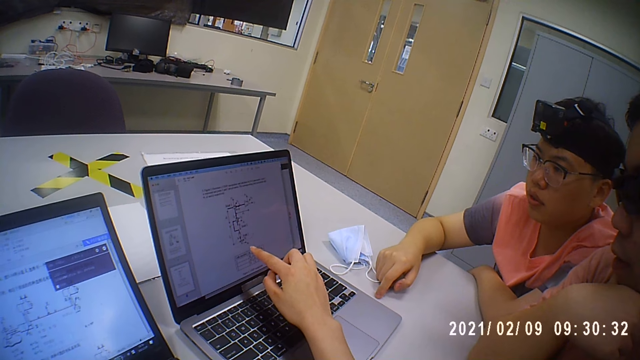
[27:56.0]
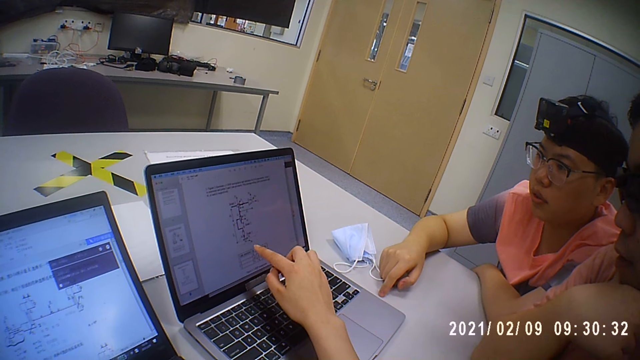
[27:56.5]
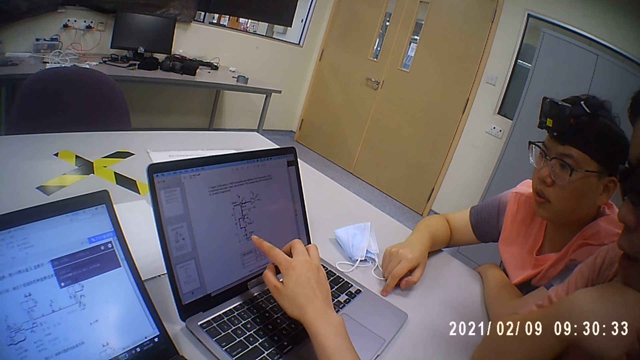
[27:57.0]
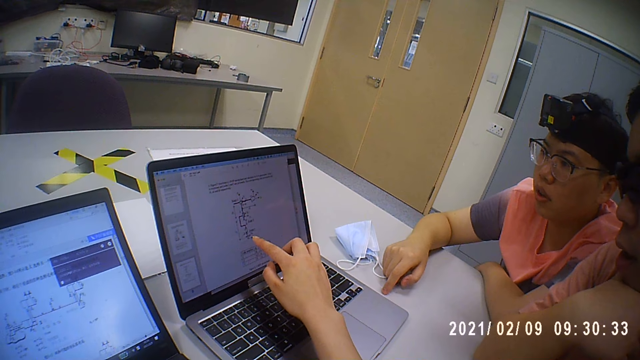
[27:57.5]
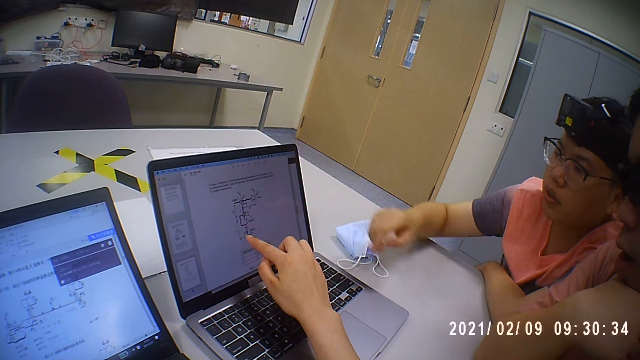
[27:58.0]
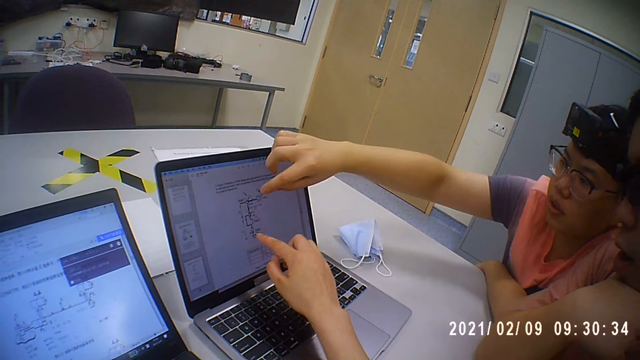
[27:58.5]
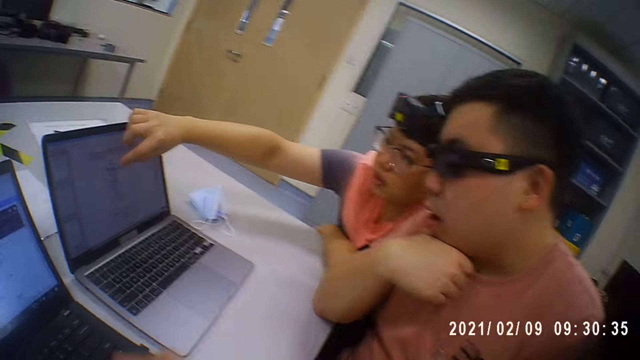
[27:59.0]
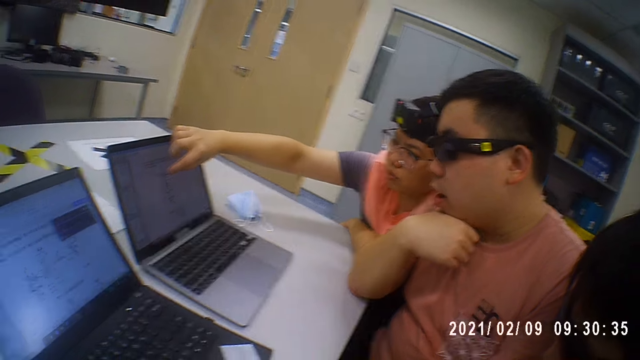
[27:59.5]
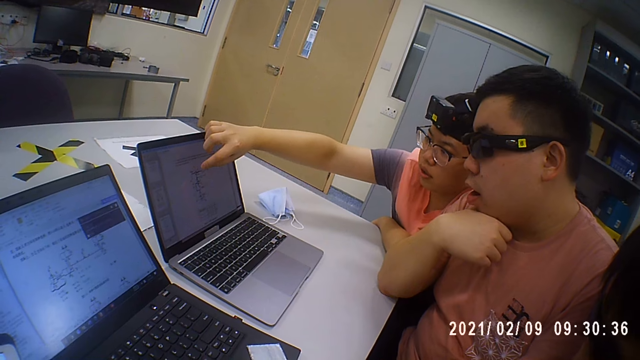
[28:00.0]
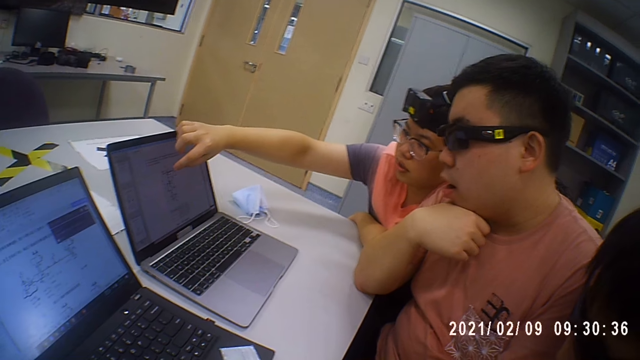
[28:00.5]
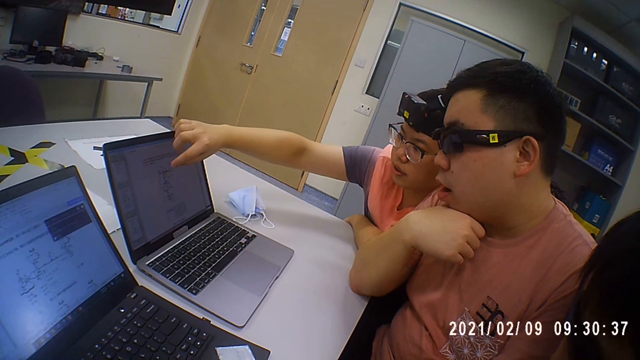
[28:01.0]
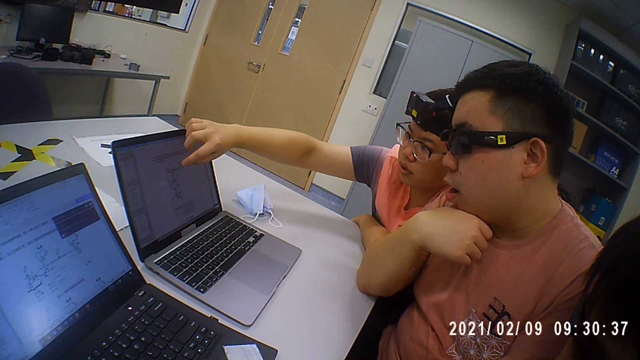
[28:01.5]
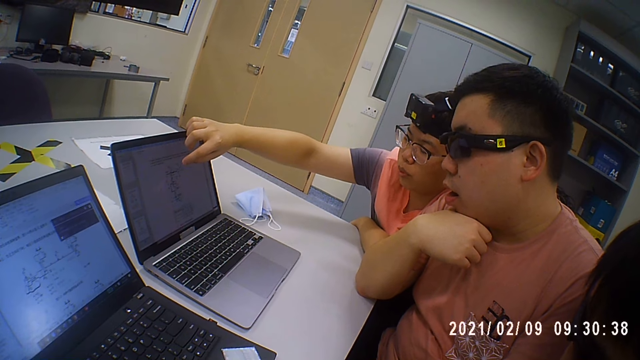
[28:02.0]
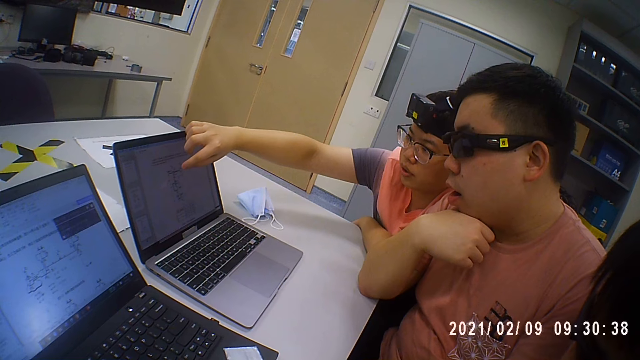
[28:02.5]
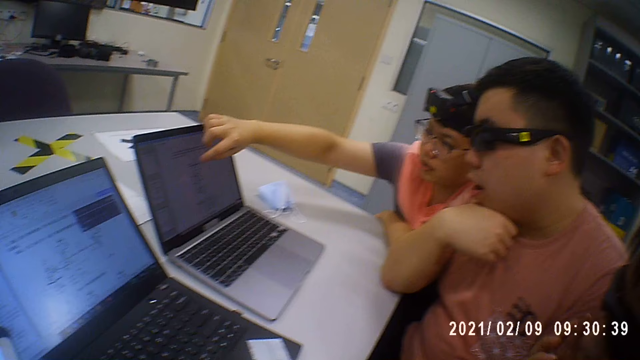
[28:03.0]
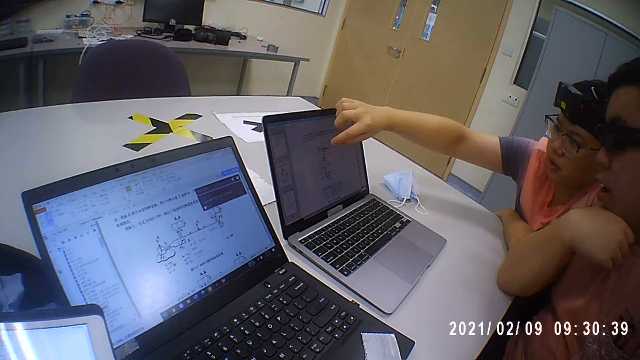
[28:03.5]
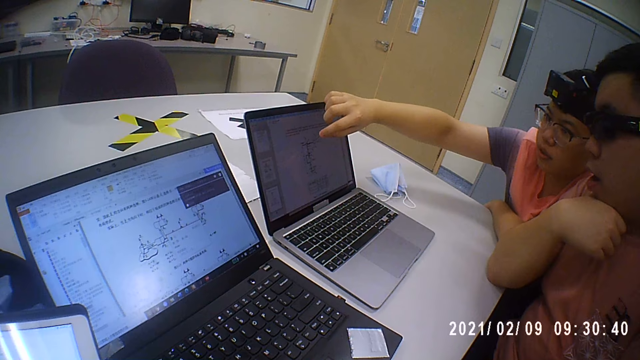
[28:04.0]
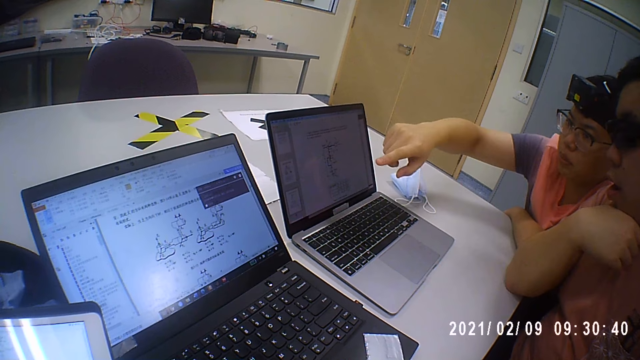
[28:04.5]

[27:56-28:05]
A man points at the computer screen with the finger and talks.

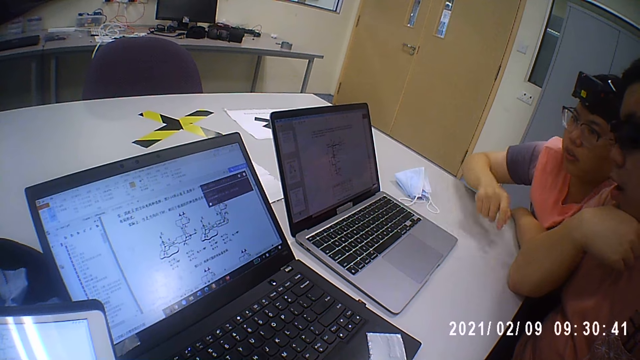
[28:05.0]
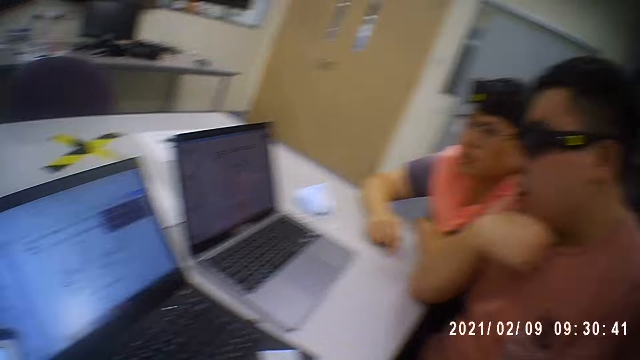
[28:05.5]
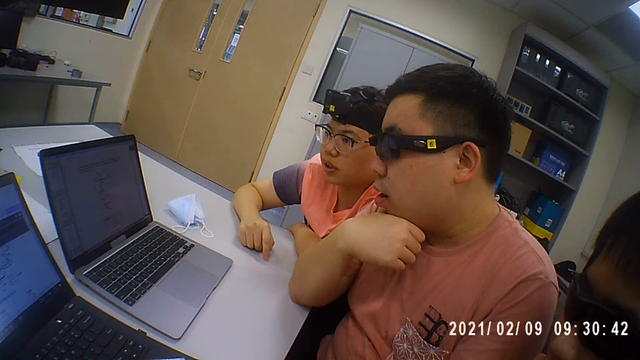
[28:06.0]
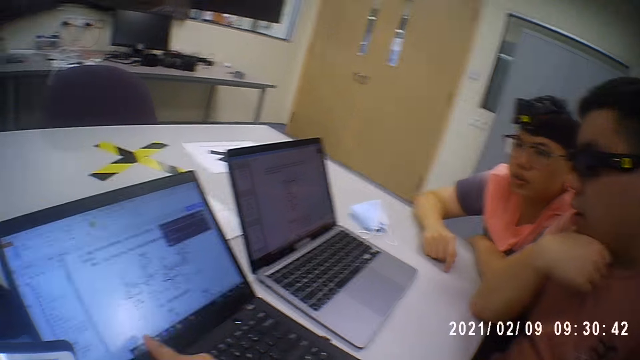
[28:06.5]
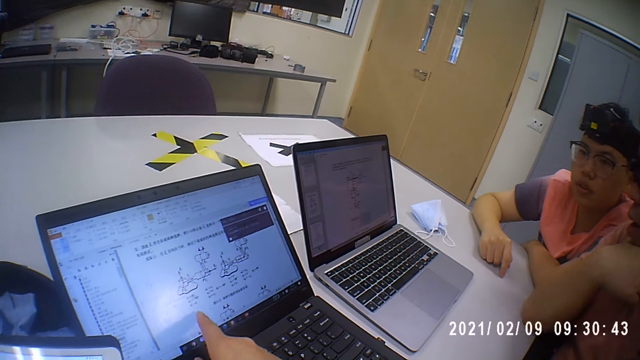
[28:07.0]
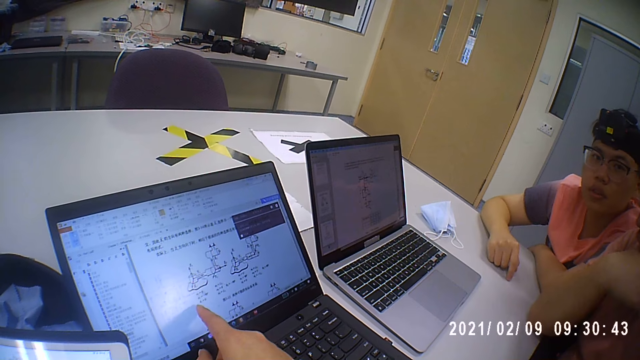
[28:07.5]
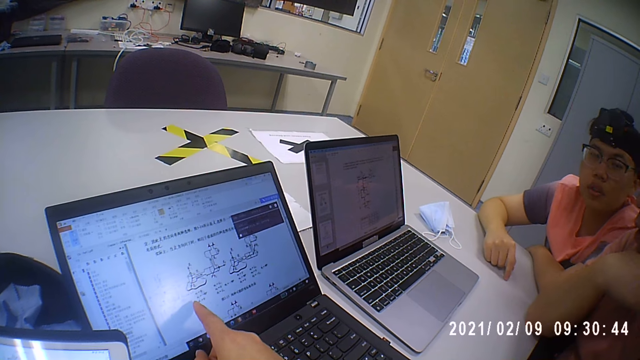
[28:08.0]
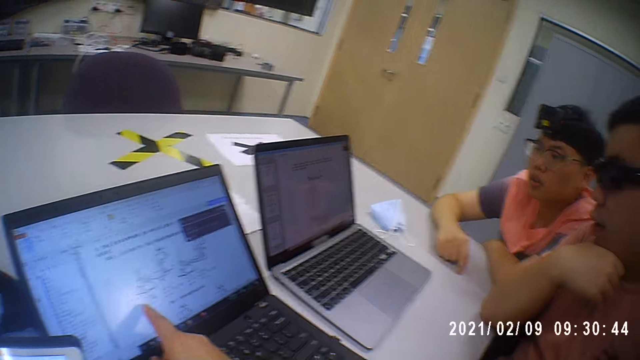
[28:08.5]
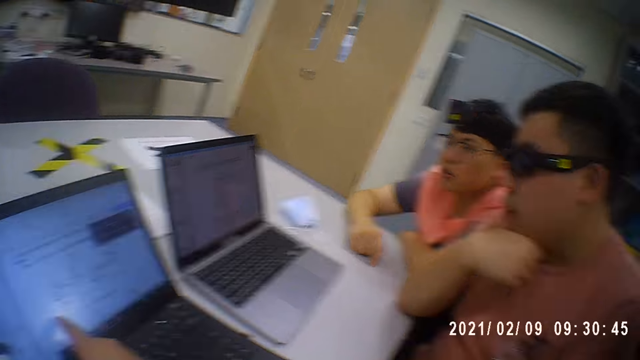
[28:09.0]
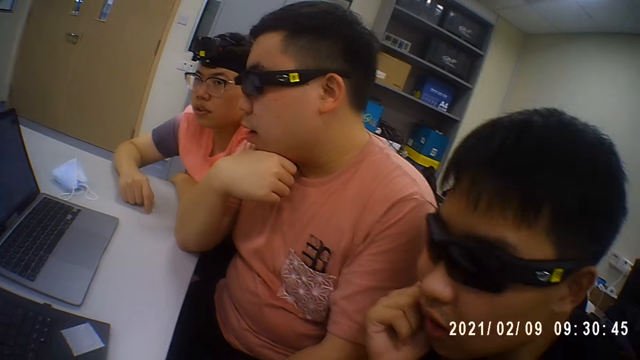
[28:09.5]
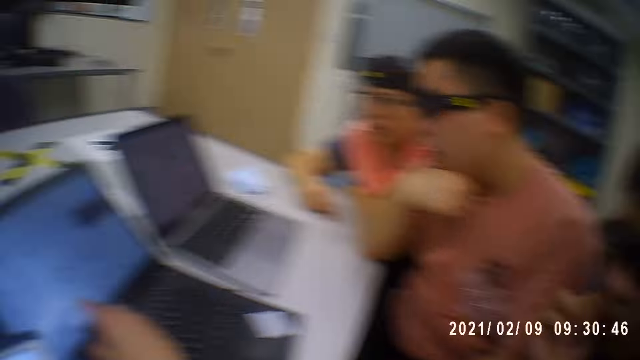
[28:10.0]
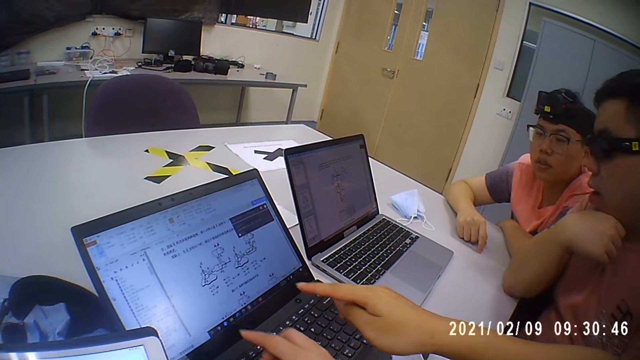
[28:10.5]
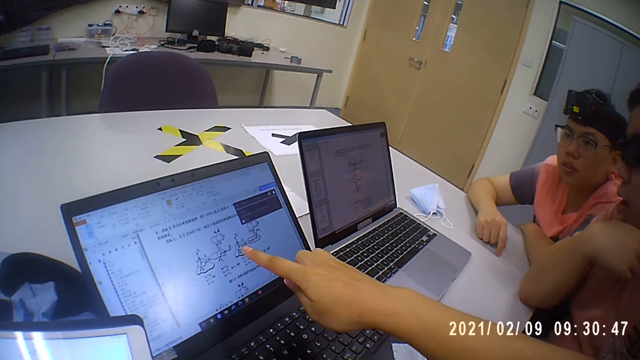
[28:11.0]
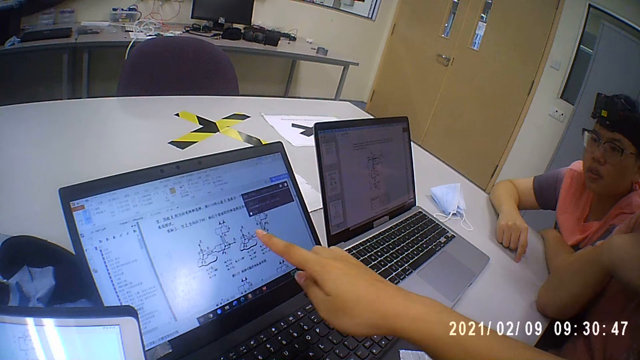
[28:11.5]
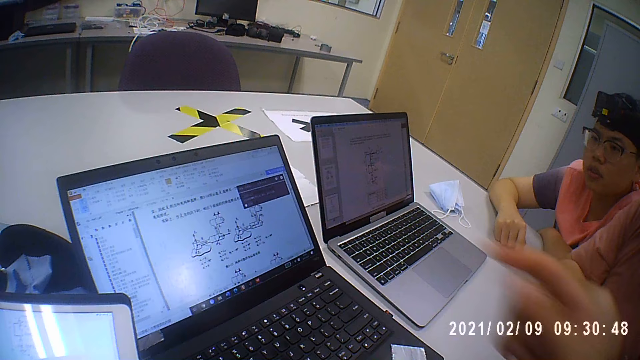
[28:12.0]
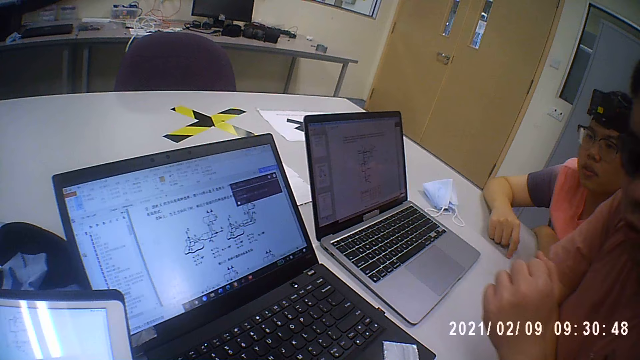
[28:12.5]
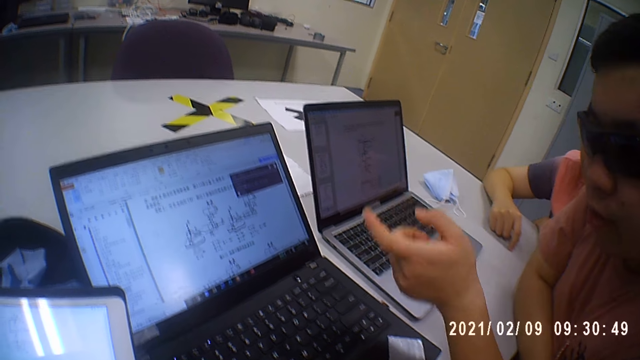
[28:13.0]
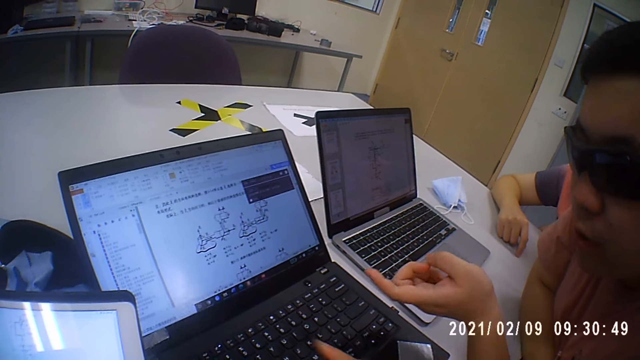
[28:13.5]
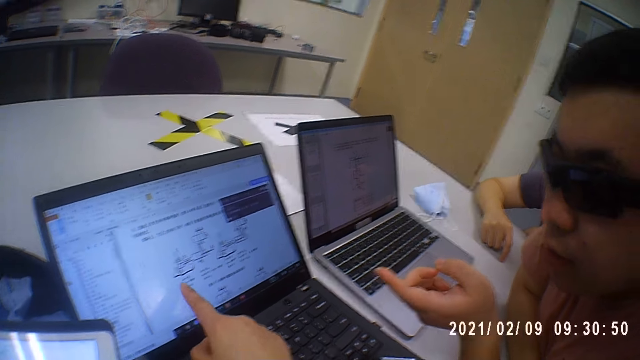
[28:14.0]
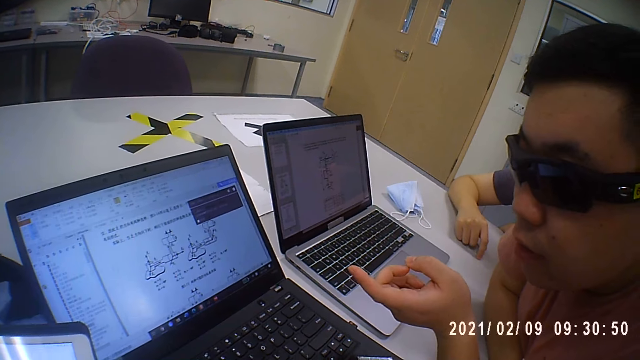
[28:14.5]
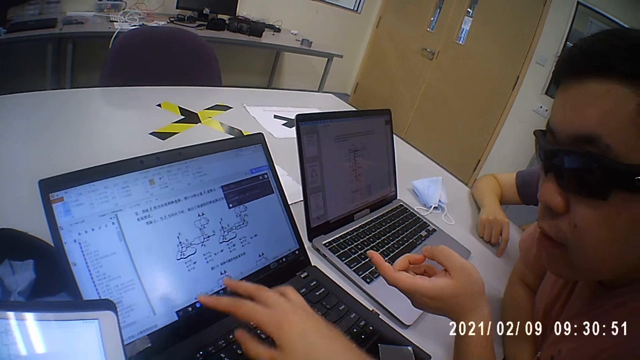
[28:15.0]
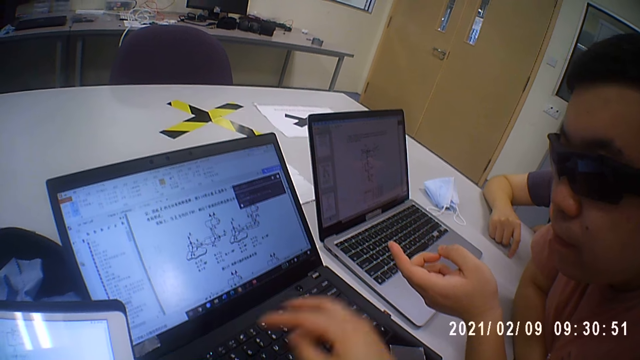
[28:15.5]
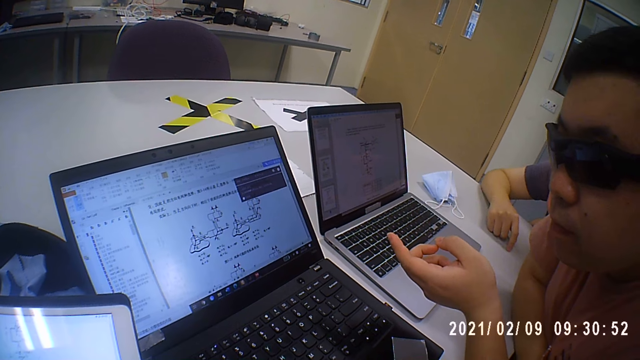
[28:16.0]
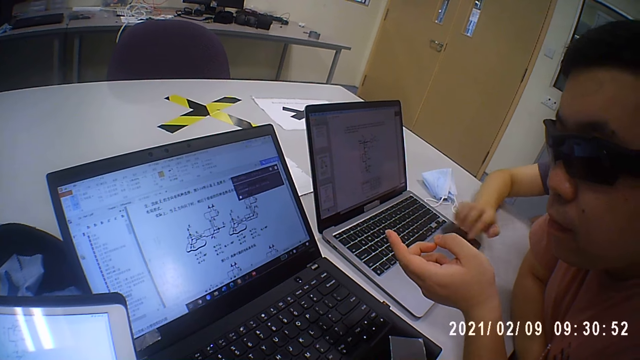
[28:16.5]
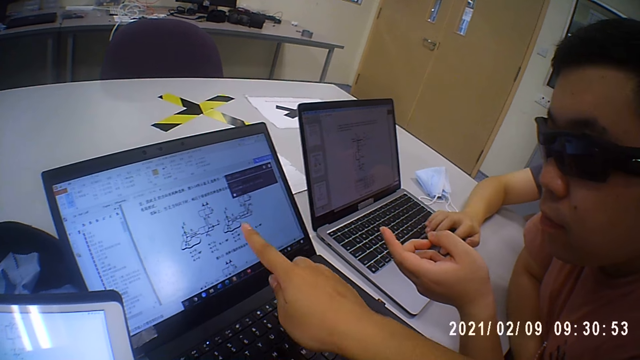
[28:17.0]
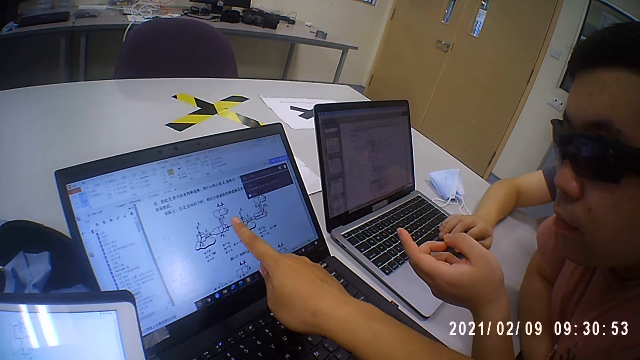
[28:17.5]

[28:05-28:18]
The camera wearer points at another laptop with her right hand. A man nods. Another man moves his hand. The first man points at the laptop screen. The camera wearer gestures with her right hand.
